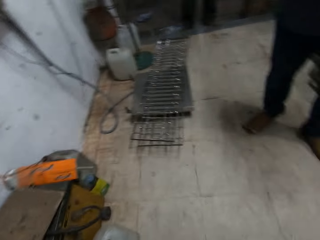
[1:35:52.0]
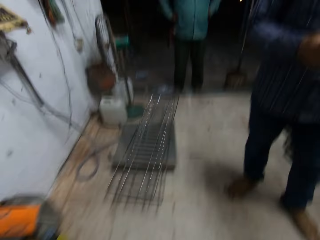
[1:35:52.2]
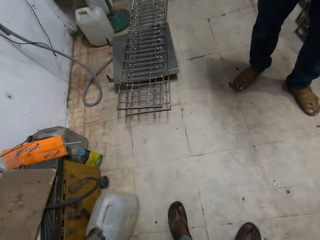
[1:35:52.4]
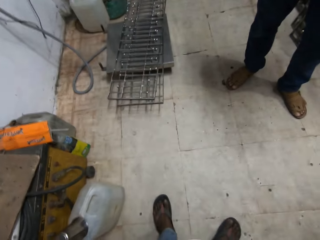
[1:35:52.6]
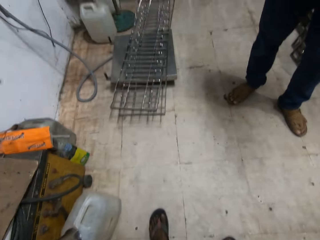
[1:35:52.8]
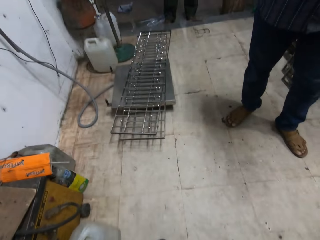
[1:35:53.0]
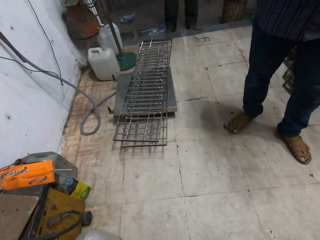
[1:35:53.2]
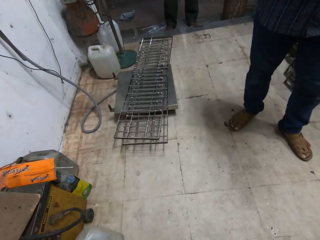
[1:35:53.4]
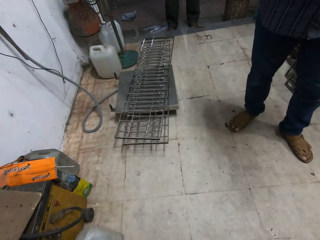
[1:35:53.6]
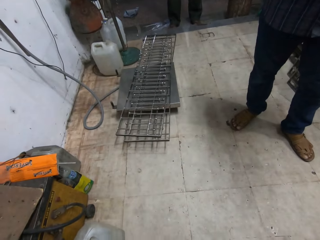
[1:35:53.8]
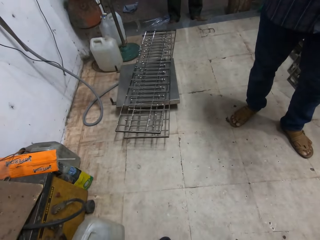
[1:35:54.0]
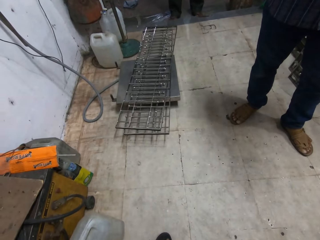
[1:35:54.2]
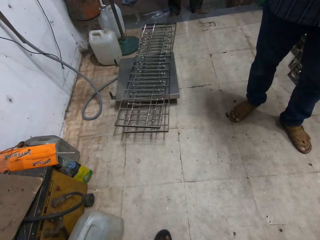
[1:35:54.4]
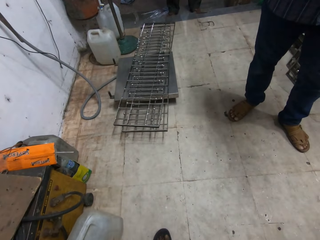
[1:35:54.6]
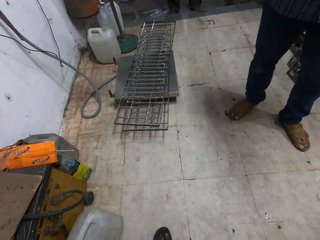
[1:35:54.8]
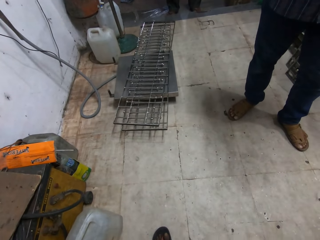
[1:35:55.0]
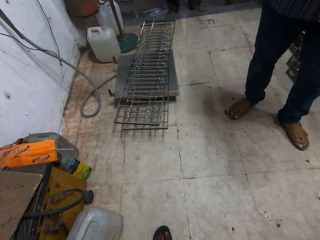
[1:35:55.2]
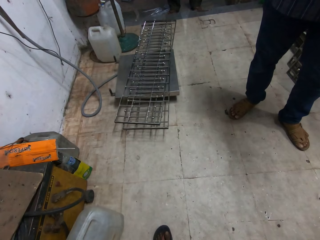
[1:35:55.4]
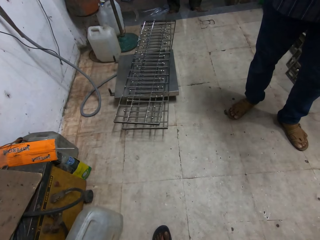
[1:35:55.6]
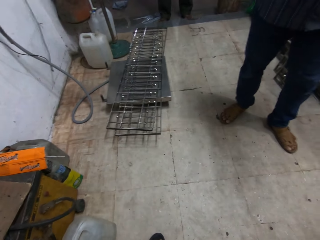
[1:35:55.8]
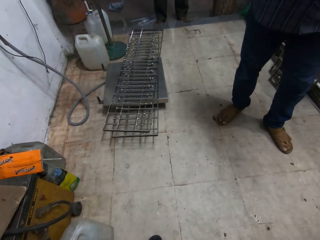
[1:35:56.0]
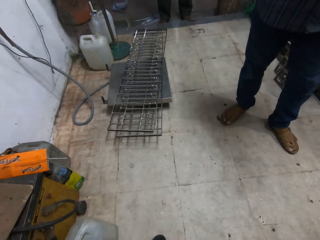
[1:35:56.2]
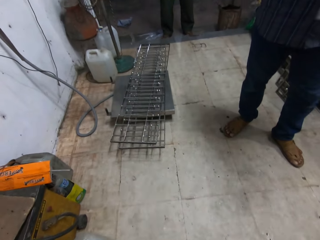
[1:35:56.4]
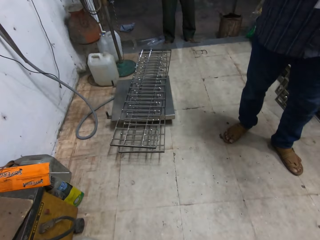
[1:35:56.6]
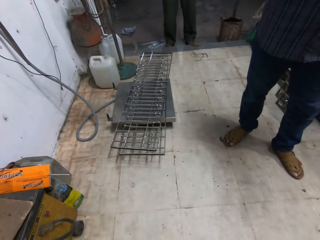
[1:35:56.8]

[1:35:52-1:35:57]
A man converses with another man, a third man and the camera wearer.
